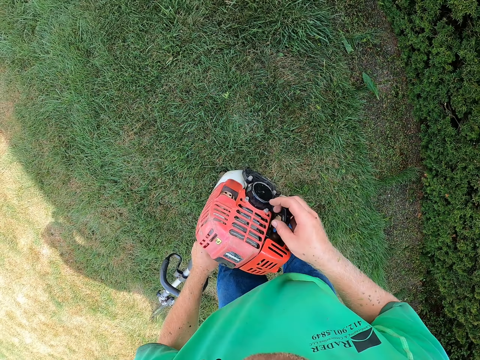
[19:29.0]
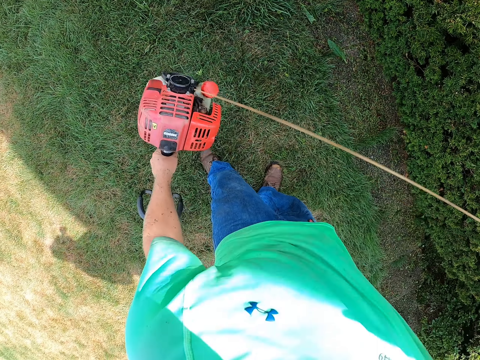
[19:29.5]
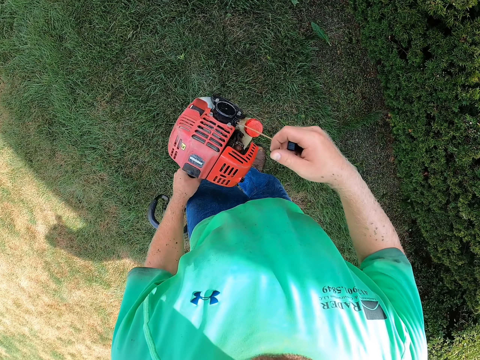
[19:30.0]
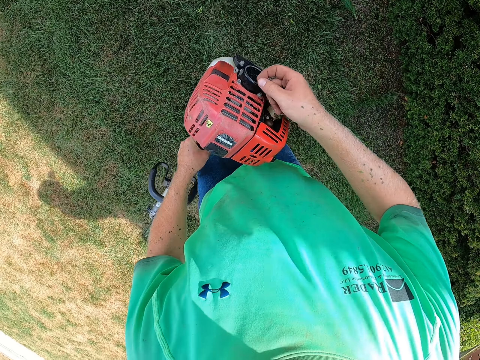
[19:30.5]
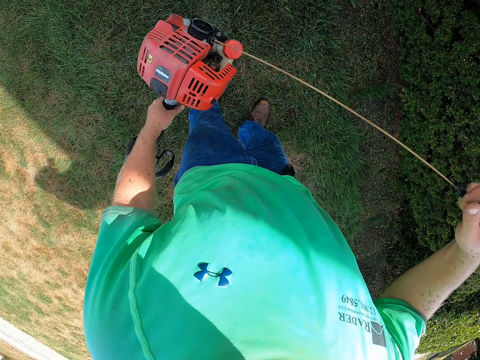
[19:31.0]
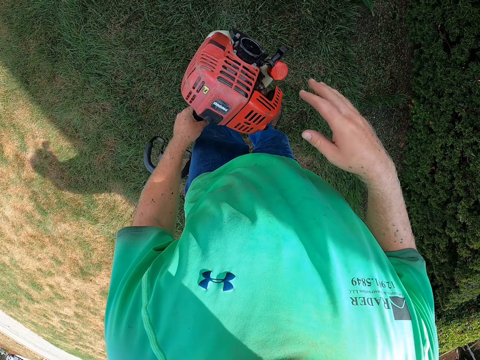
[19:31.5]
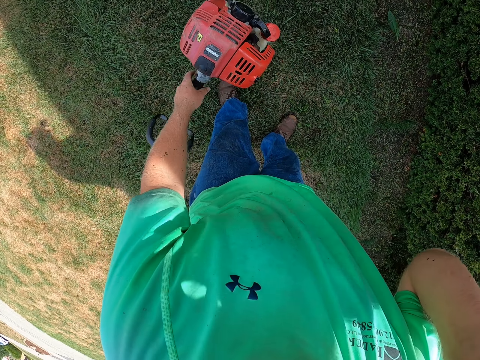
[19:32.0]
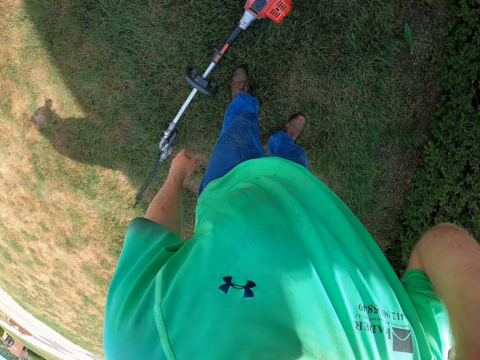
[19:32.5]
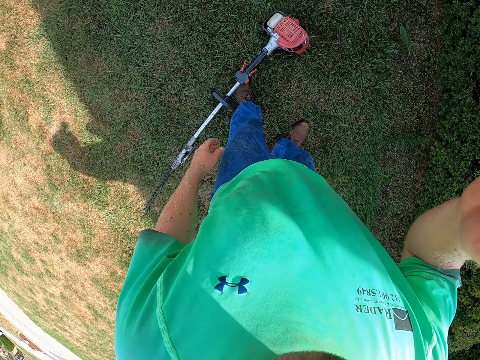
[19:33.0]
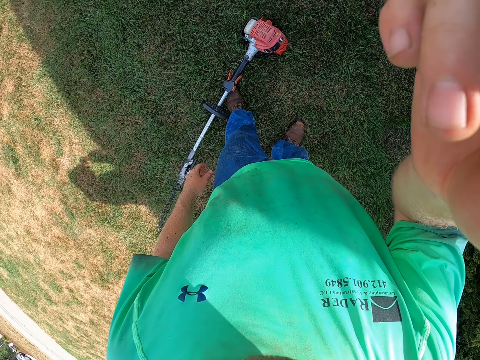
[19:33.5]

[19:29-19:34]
The camera wearer pulls the starter cable of the long reach hedge trimmer with his right hand. He pulls the starter cable again. He touches his head with his right hand. He drops the long reach trimmer in his right hand on the ground.
